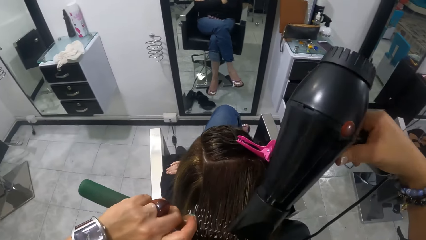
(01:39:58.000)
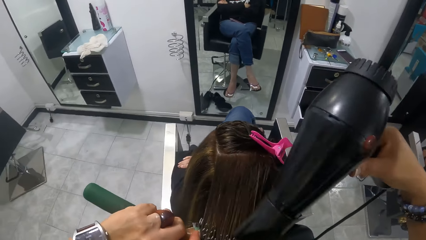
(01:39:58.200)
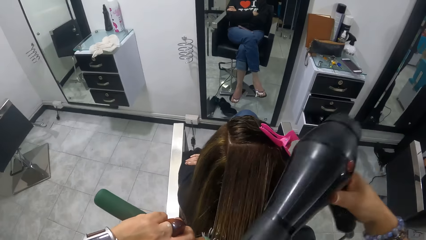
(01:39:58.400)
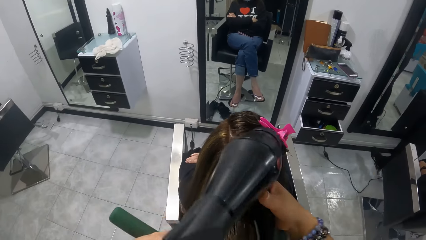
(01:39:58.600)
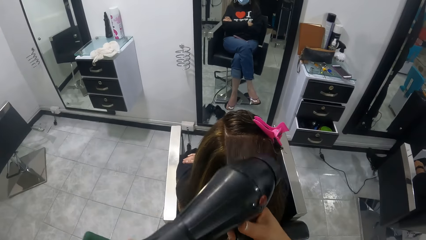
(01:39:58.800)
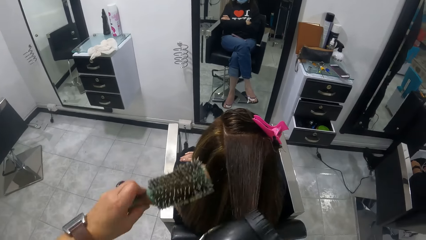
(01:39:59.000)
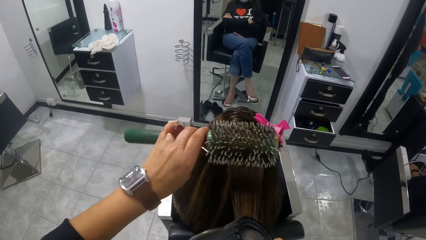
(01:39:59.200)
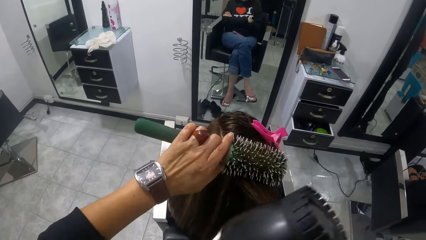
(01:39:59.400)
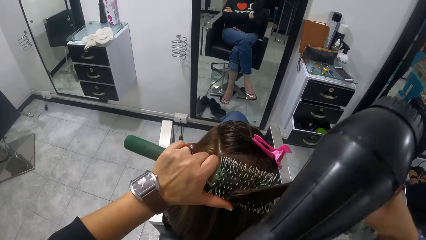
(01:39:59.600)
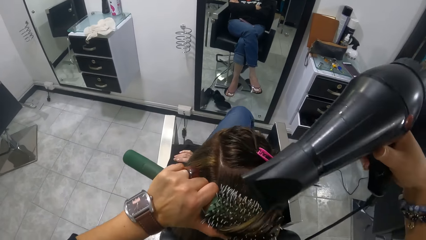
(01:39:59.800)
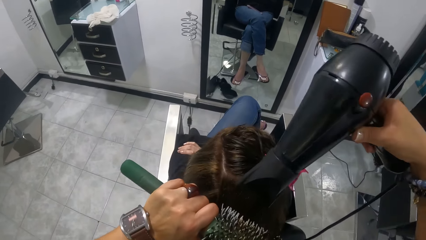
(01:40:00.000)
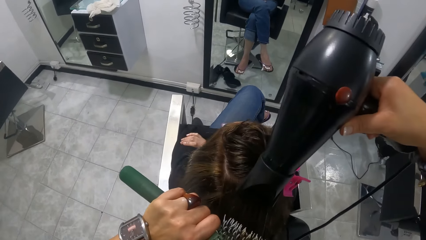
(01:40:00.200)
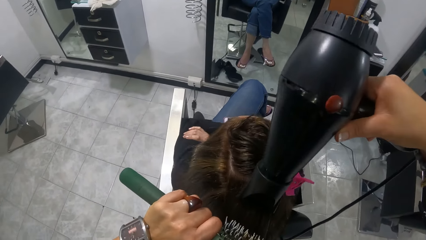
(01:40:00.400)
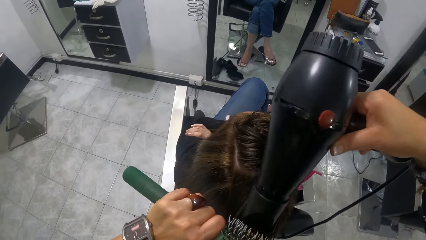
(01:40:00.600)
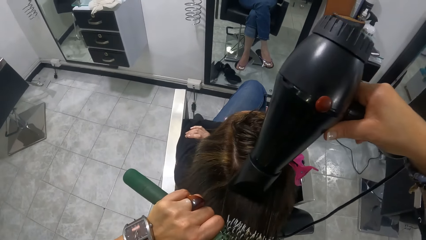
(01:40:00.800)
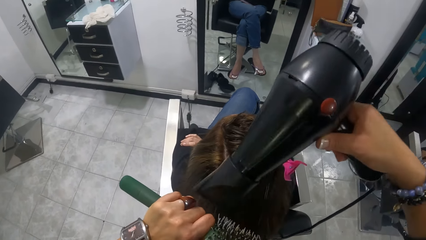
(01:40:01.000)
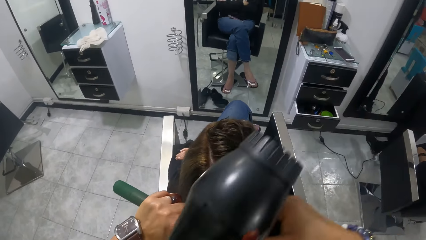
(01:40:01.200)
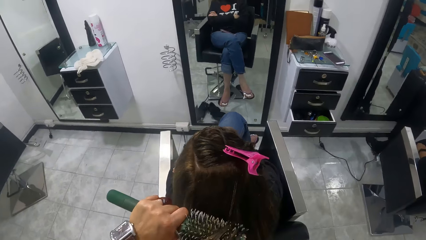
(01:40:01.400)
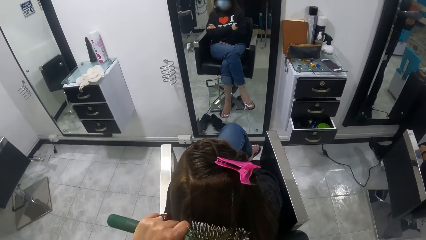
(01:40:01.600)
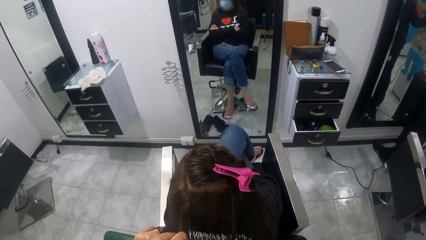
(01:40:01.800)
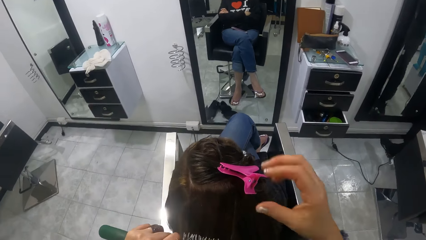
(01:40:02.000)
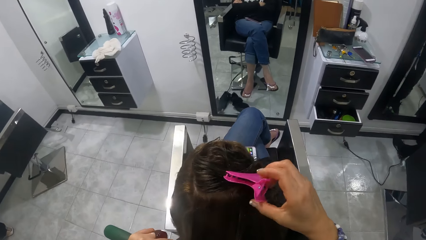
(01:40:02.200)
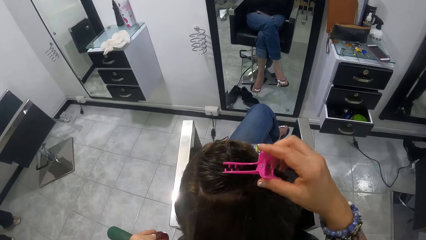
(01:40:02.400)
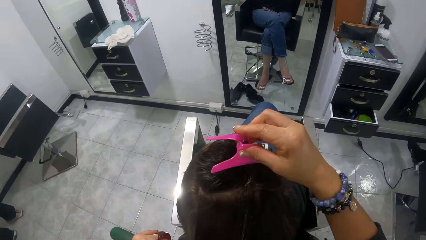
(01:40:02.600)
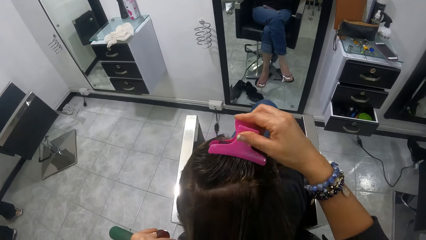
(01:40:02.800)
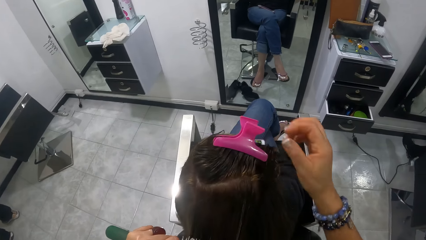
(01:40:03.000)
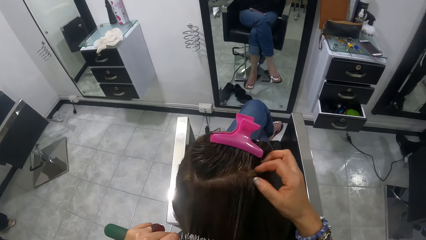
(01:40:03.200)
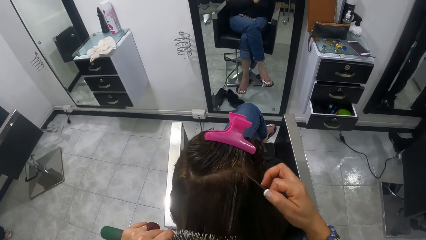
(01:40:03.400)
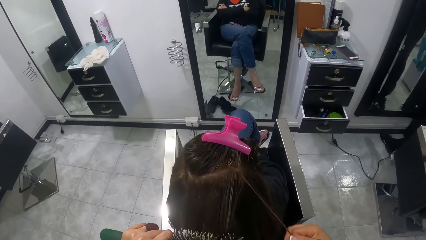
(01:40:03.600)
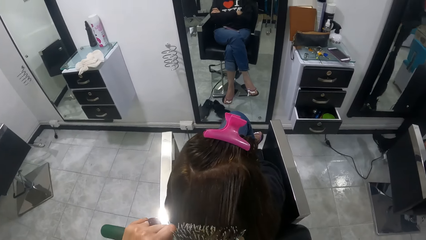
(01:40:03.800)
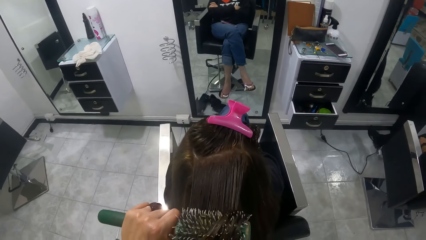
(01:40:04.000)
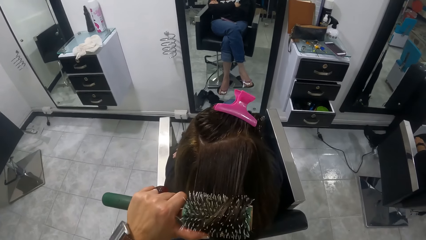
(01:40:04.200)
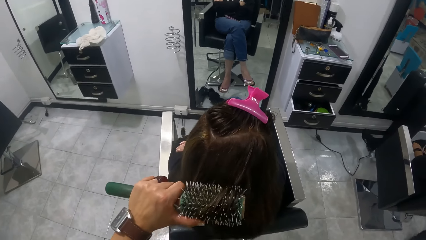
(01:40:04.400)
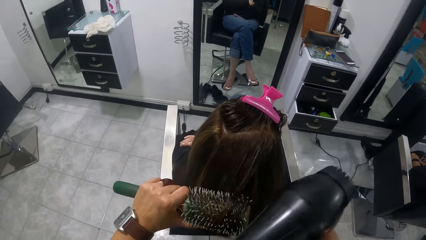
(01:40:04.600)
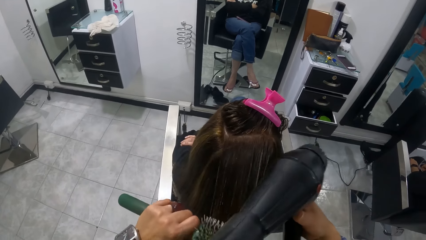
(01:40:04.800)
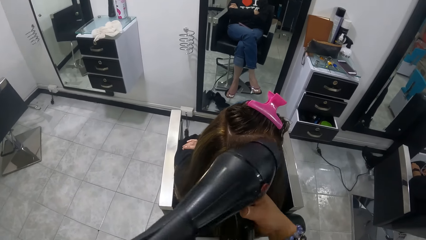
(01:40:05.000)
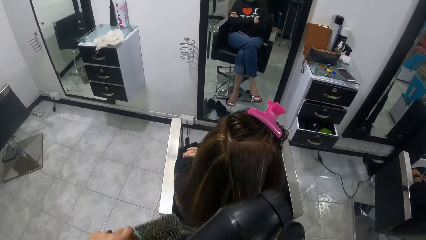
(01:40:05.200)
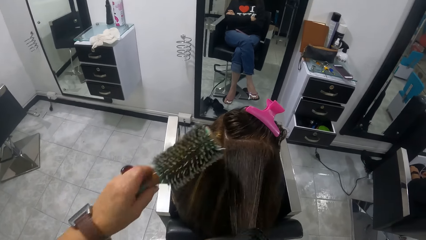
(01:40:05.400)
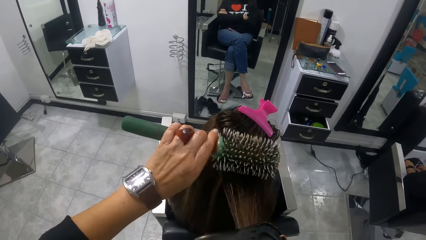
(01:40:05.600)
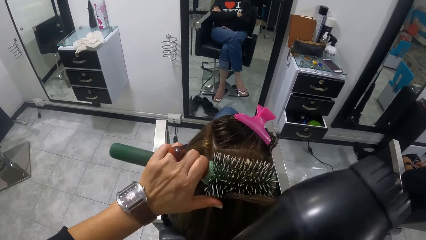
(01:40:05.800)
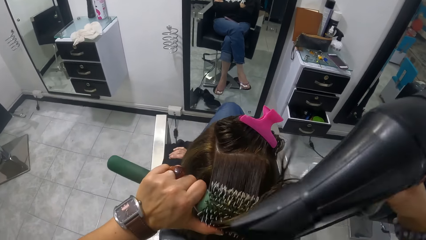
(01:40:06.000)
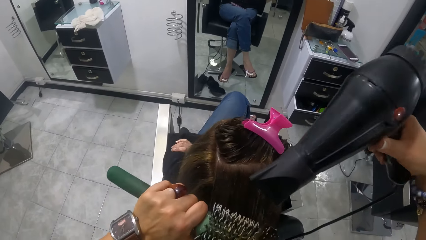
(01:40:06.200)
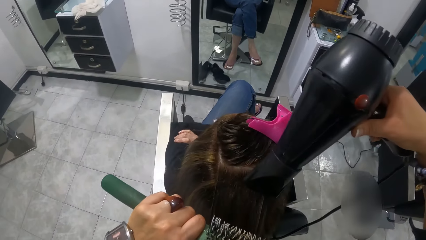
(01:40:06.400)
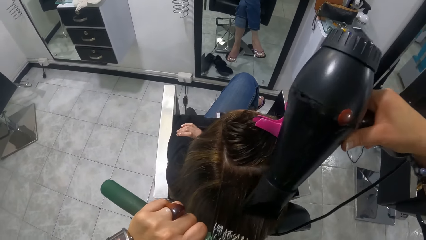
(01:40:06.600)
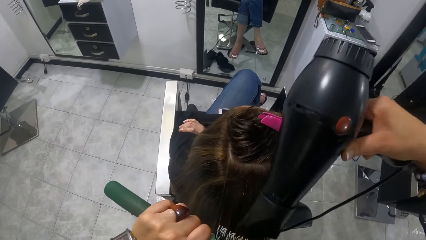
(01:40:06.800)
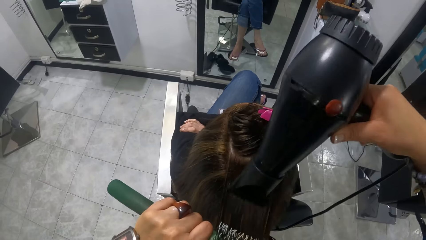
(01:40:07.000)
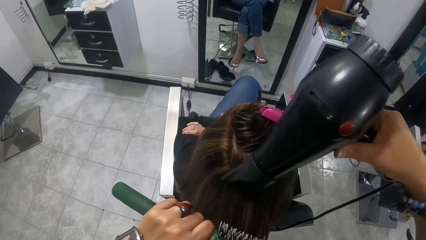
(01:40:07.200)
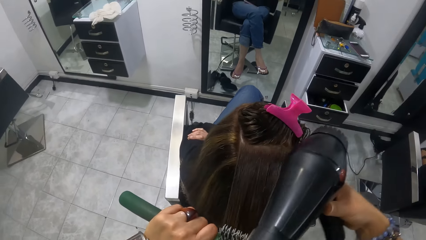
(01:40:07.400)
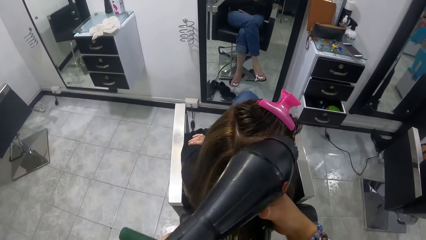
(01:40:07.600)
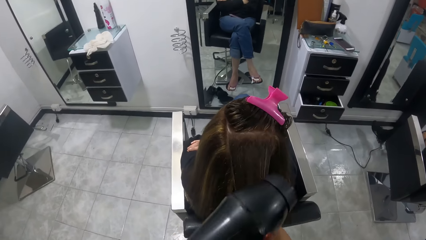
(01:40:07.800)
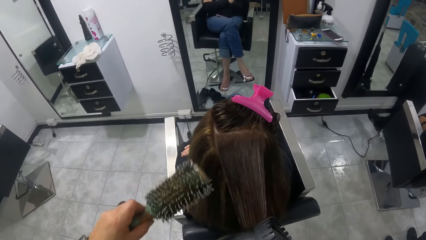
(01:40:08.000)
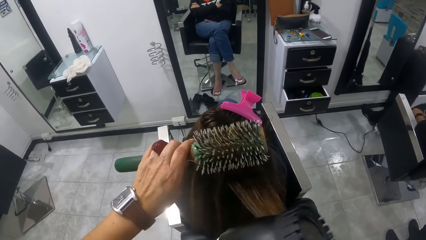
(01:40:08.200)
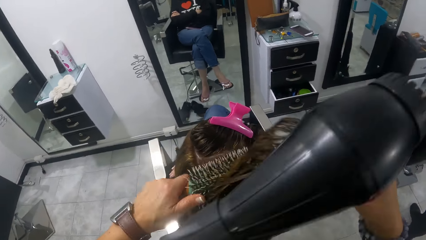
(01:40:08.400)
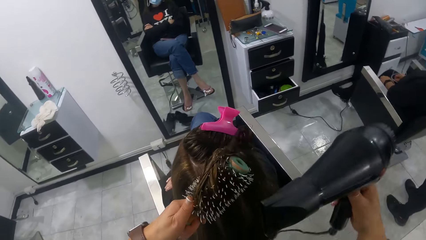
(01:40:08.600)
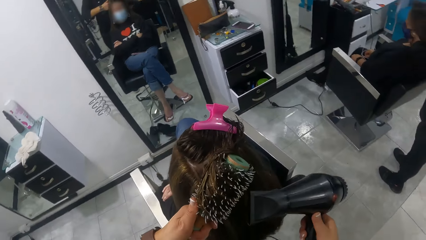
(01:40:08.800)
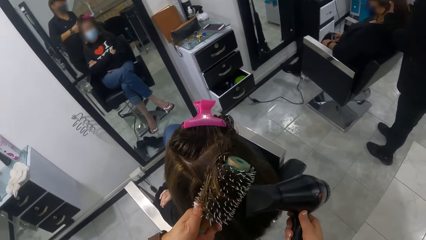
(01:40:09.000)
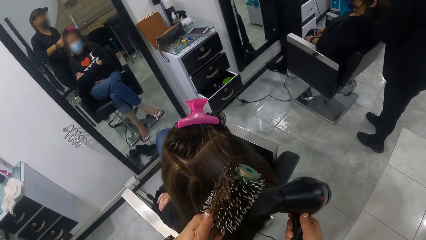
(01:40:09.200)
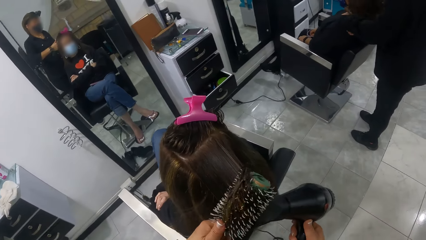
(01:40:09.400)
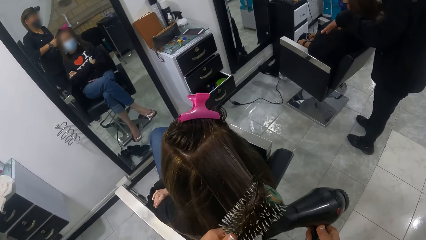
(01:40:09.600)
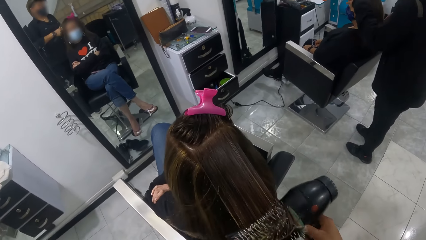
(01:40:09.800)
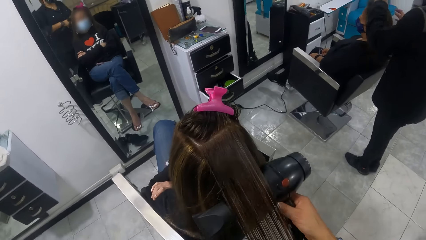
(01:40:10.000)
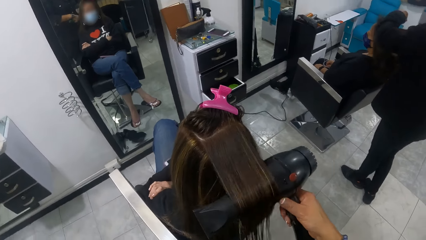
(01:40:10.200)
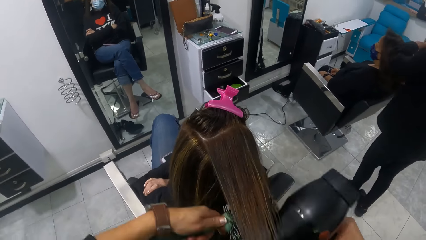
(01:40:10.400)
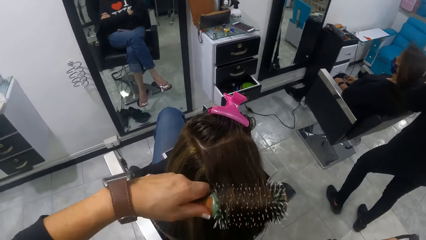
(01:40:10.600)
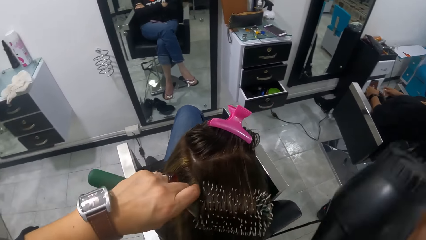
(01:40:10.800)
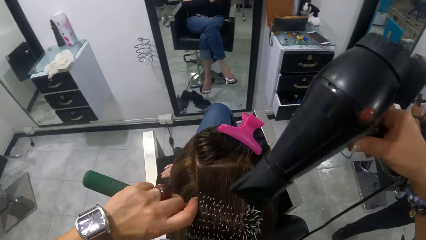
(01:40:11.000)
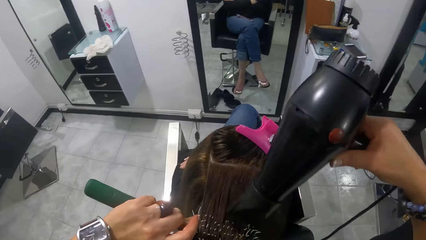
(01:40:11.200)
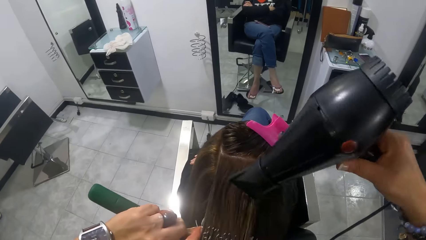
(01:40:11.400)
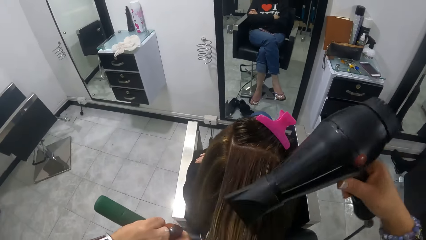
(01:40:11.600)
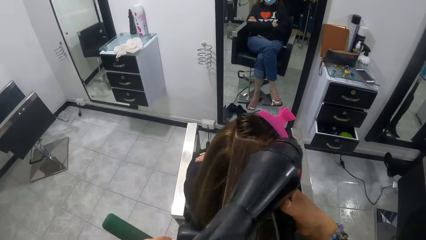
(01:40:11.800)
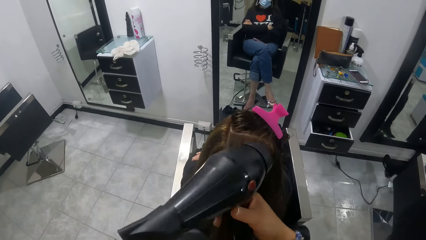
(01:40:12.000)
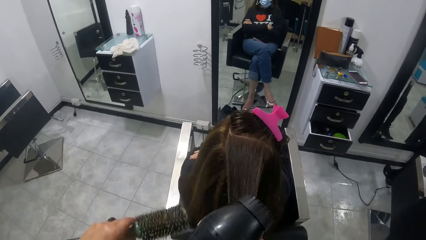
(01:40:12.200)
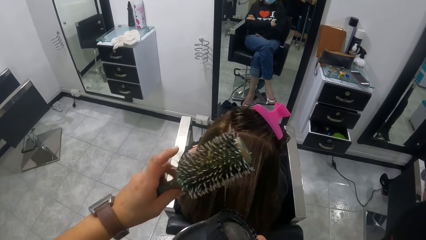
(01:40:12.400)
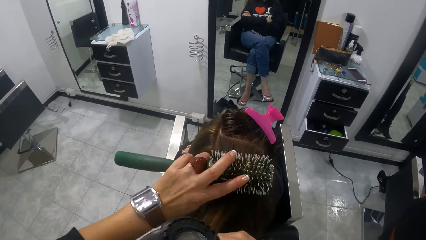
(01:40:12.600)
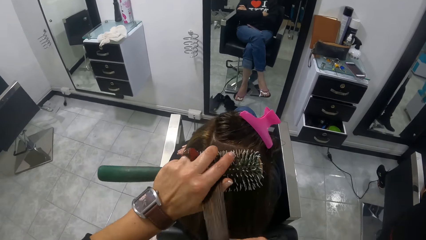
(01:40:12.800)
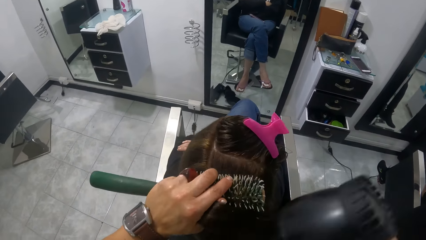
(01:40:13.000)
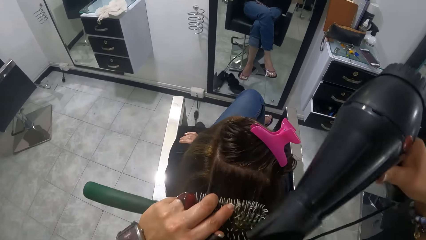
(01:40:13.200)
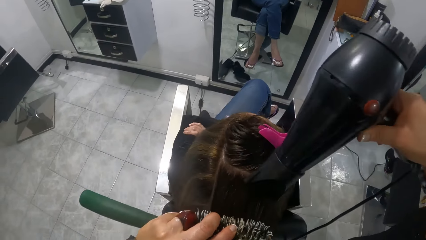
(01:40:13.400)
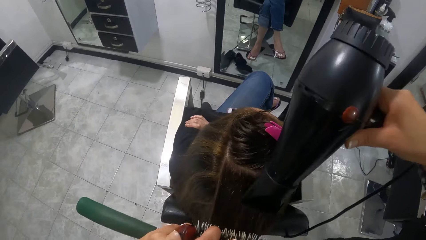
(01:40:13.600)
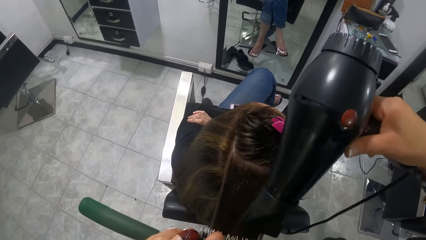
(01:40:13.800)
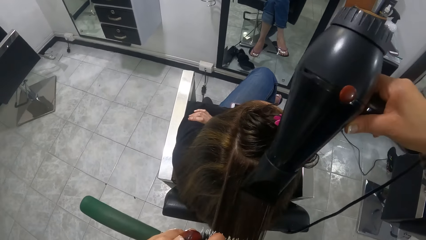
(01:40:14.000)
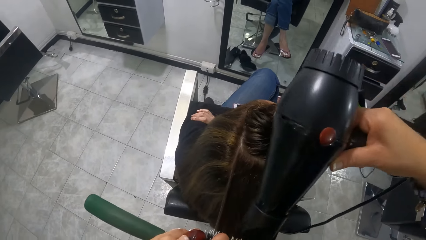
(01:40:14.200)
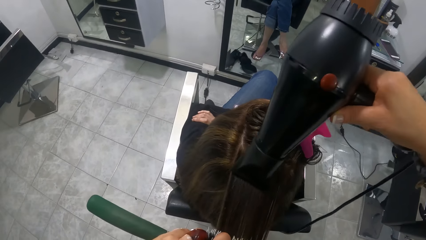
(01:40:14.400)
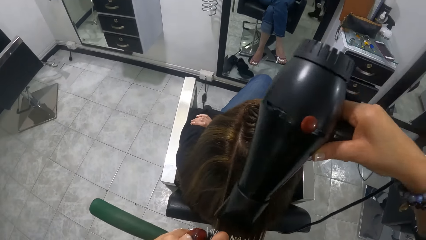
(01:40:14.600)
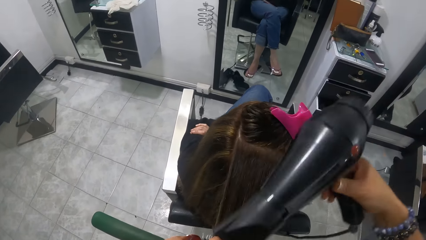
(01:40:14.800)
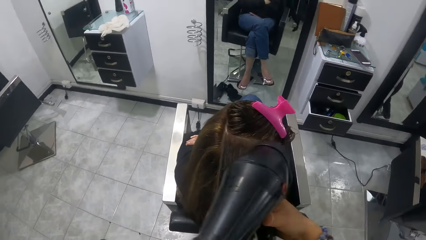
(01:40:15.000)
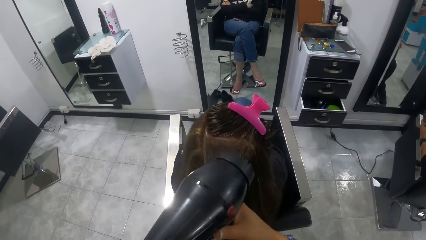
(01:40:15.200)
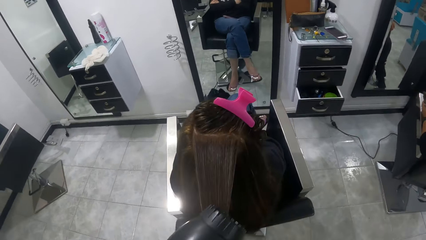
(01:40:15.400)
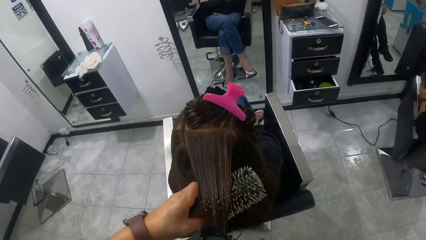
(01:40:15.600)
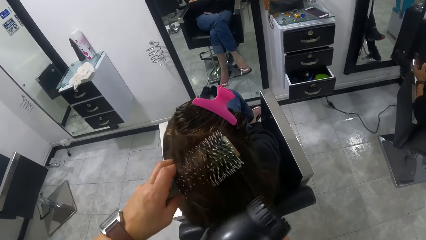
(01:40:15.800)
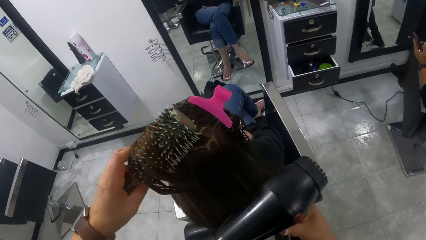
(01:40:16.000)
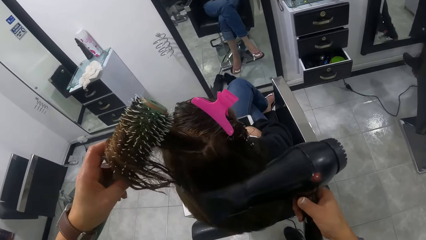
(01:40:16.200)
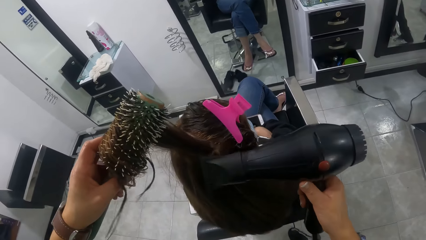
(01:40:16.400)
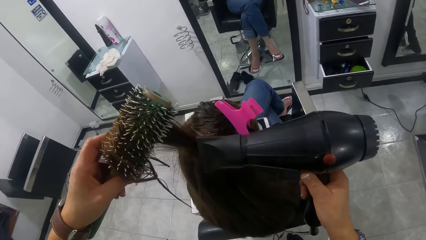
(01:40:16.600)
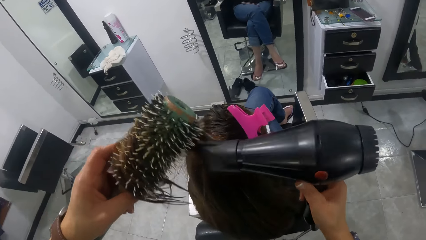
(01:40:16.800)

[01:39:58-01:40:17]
The camera wearer adjusts the hair clip on a woman's hair with her right hand. She dries the woman's hair with the electric hair dryer in her right hand and the comb in her left hand.
